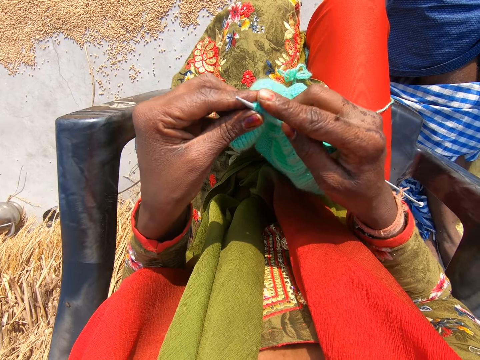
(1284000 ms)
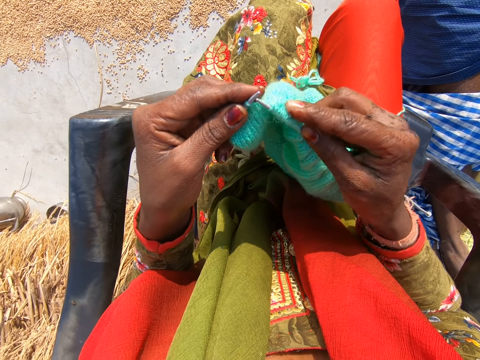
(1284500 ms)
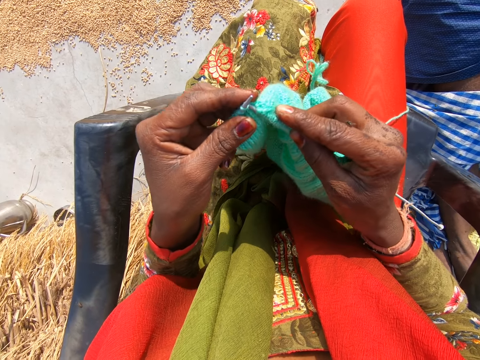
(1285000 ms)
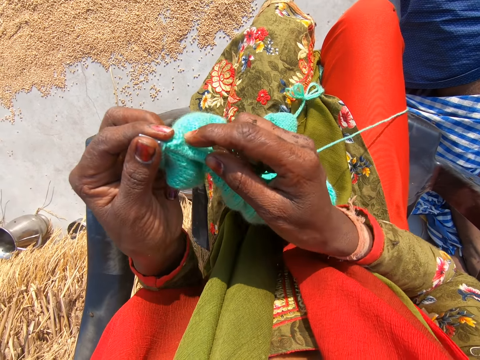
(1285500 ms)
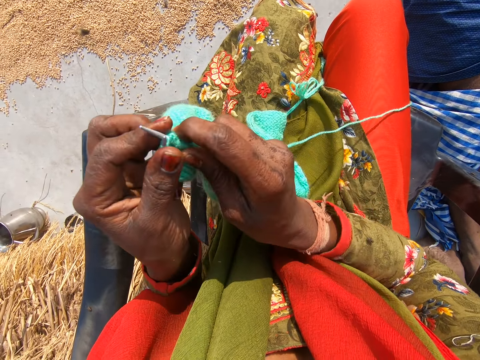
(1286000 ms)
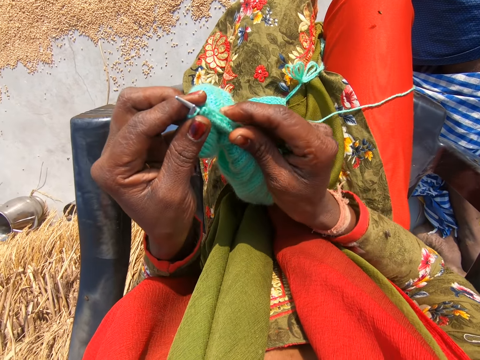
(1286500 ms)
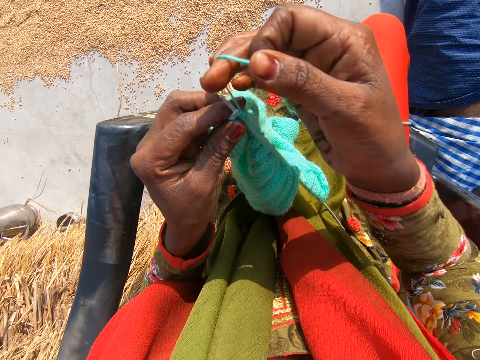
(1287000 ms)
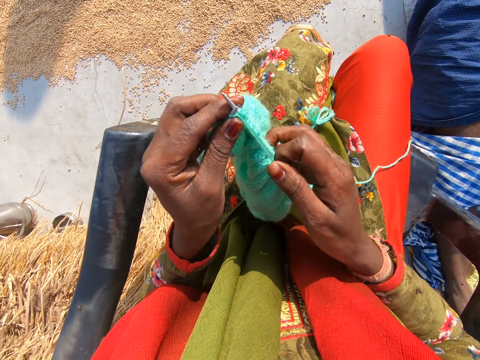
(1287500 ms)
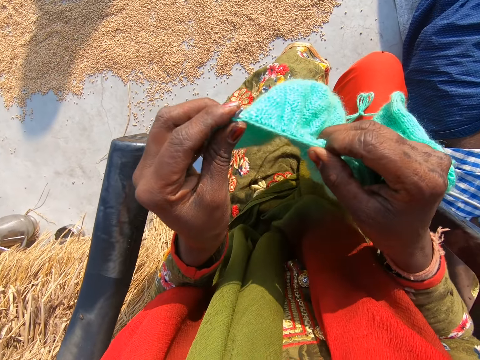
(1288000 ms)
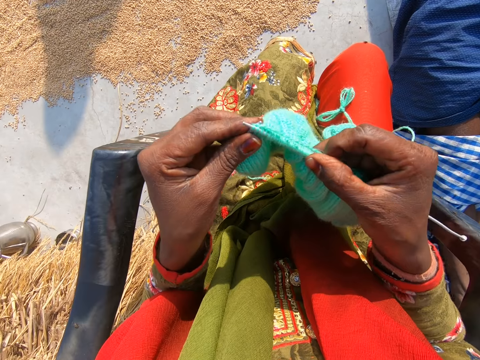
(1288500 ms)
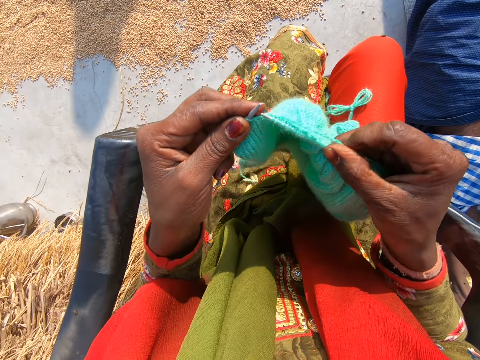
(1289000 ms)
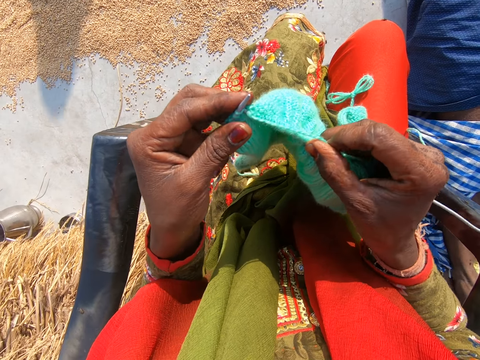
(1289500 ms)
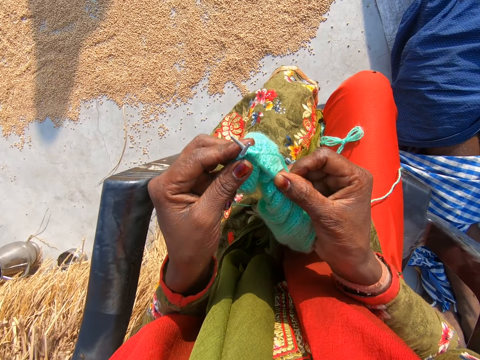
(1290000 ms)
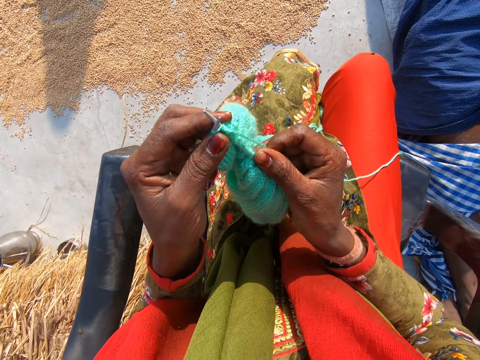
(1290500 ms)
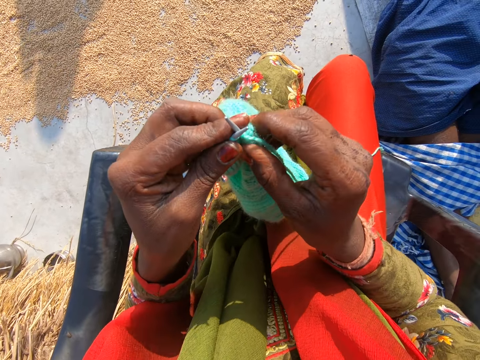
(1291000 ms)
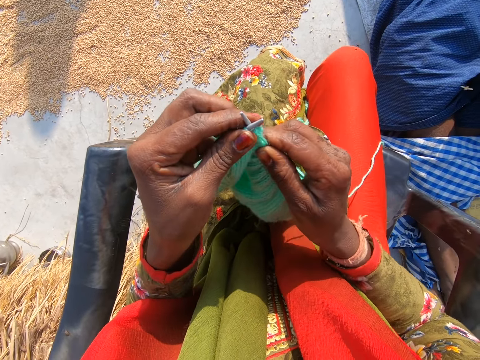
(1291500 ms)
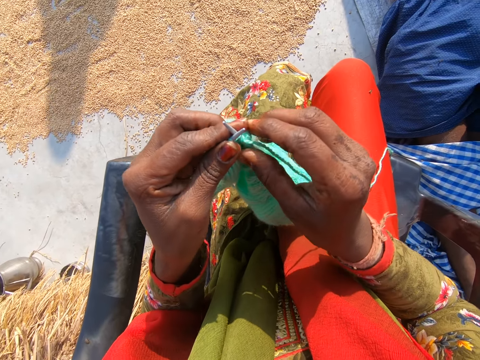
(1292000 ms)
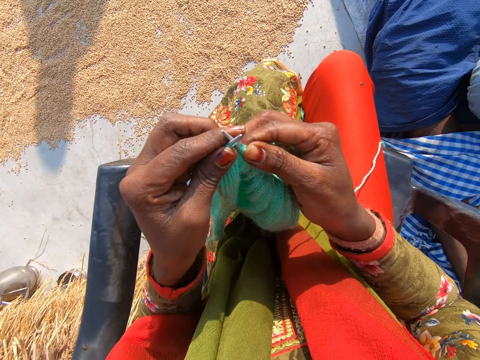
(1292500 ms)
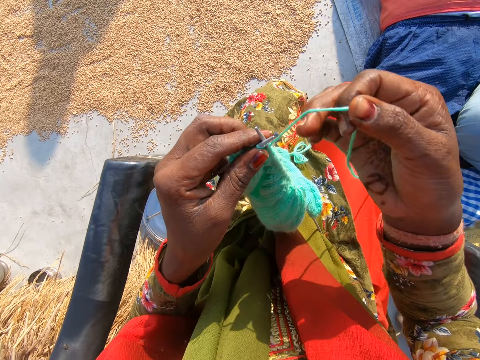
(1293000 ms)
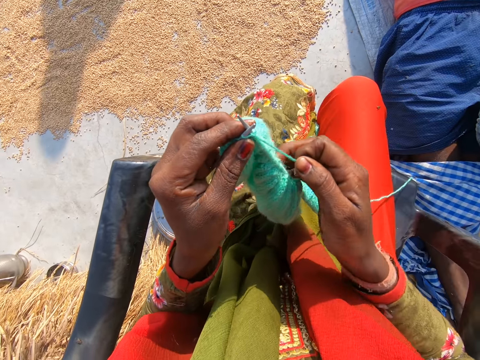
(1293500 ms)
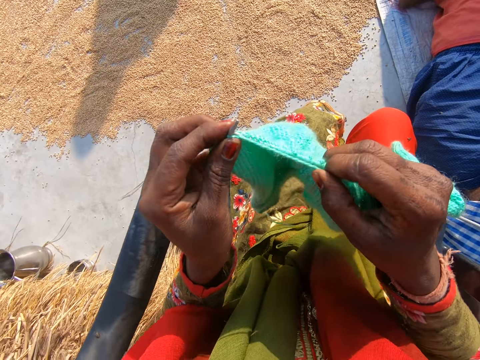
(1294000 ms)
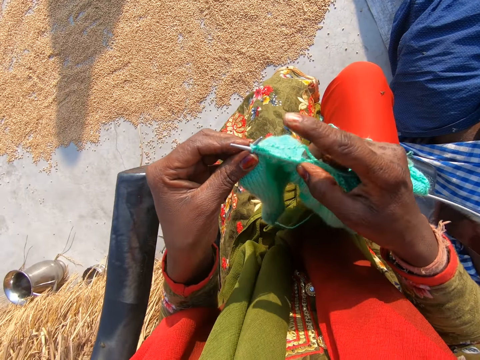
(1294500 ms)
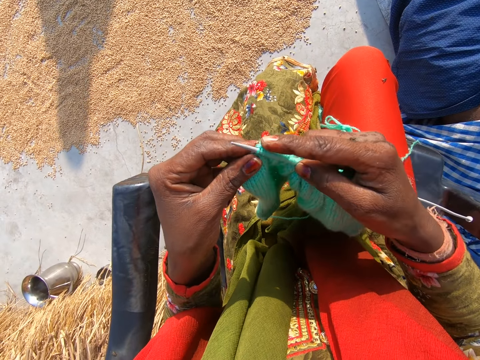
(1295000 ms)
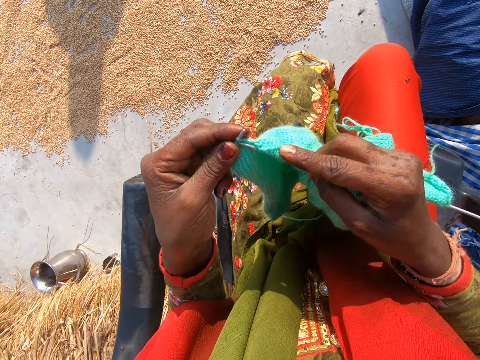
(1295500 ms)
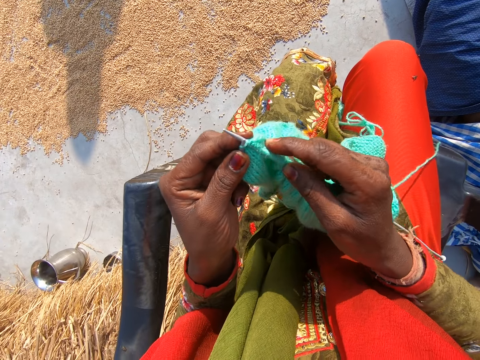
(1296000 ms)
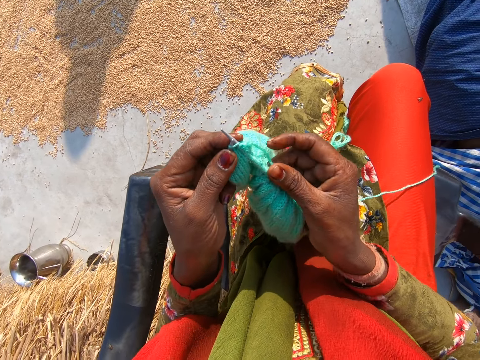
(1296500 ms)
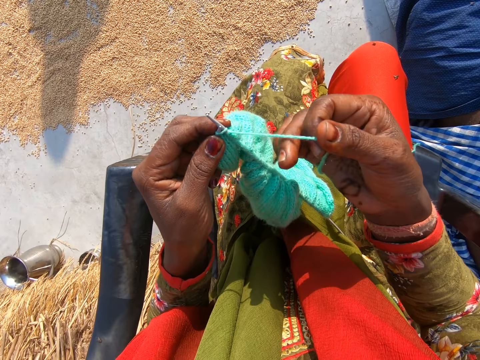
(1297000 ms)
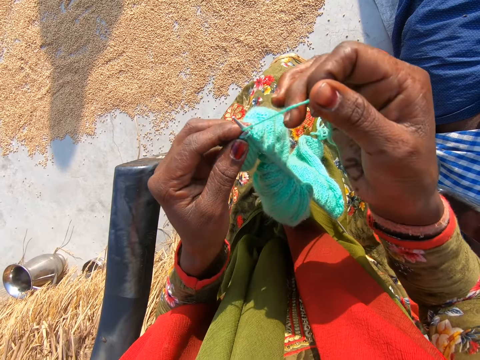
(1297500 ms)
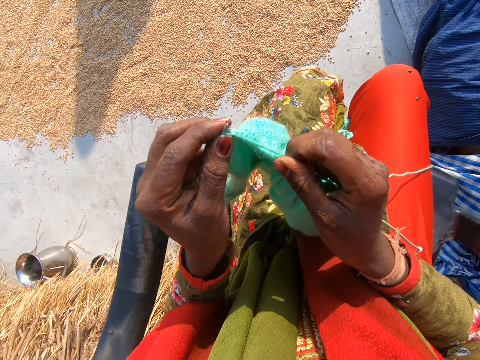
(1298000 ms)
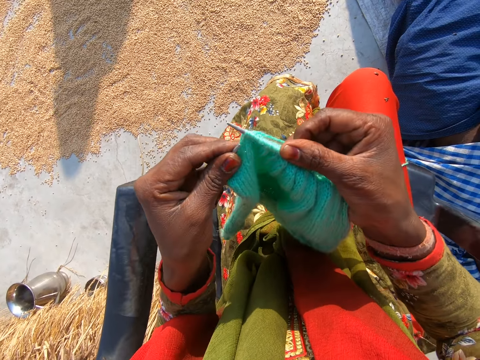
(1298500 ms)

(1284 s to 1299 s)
The camera wearer adjusts the cloth on the needle with her right hand. She knits the cloth with the wool and the needles. She adjusts the cloth on the needle with her right hand. She knits the cloth with the wool and the needles.

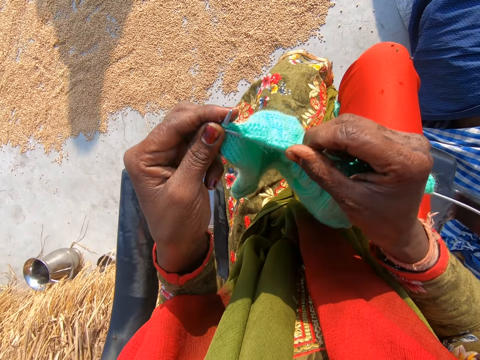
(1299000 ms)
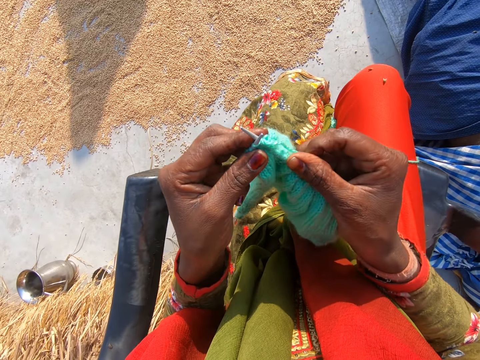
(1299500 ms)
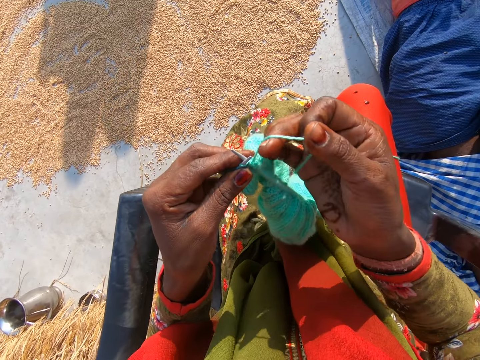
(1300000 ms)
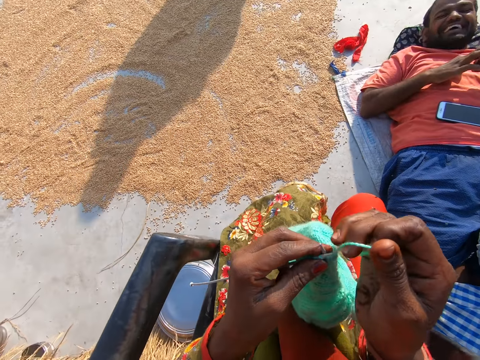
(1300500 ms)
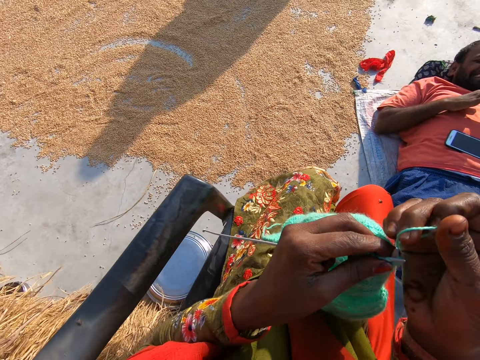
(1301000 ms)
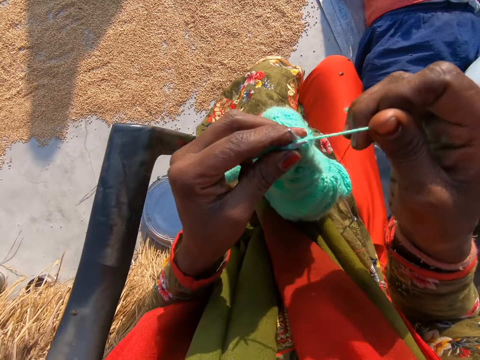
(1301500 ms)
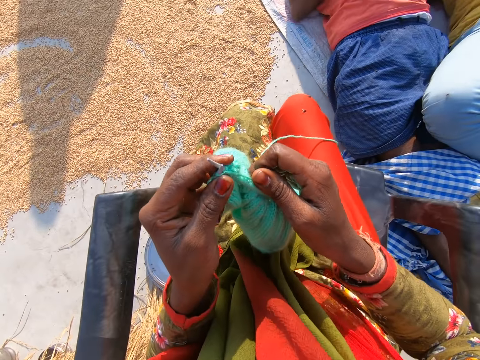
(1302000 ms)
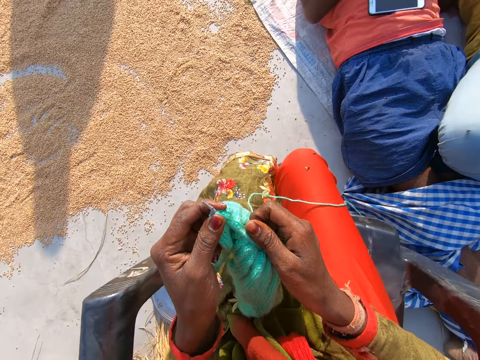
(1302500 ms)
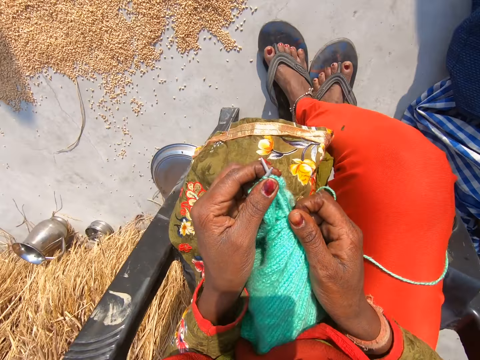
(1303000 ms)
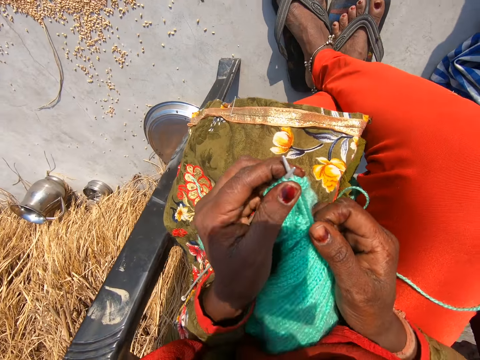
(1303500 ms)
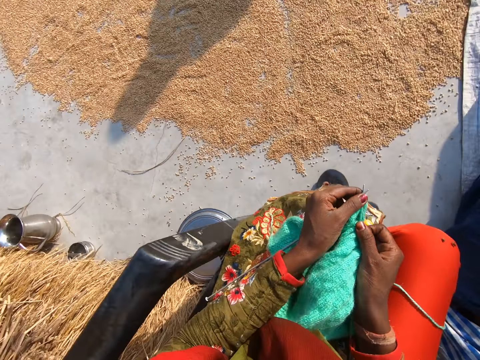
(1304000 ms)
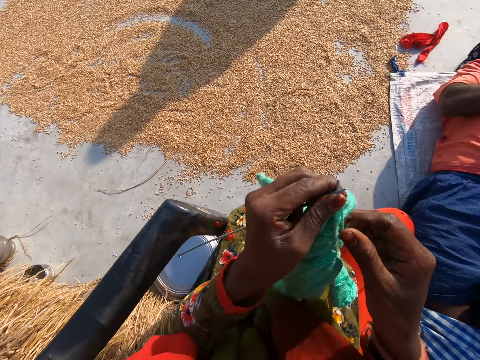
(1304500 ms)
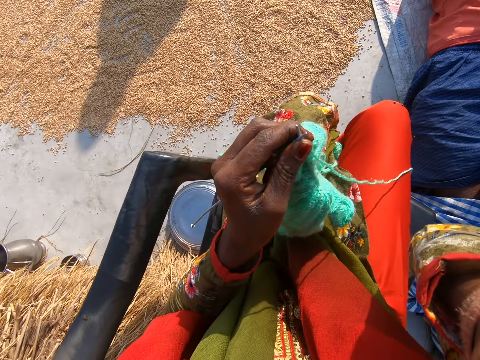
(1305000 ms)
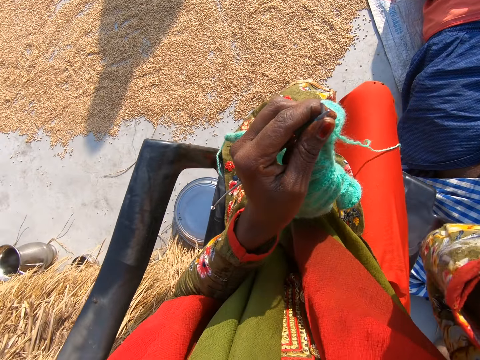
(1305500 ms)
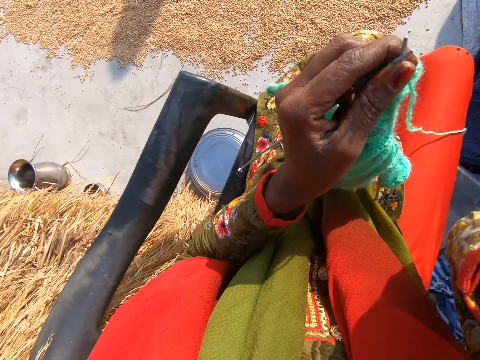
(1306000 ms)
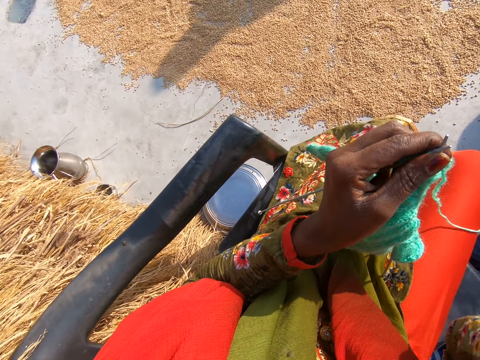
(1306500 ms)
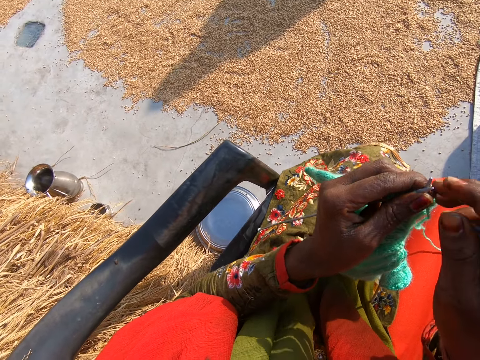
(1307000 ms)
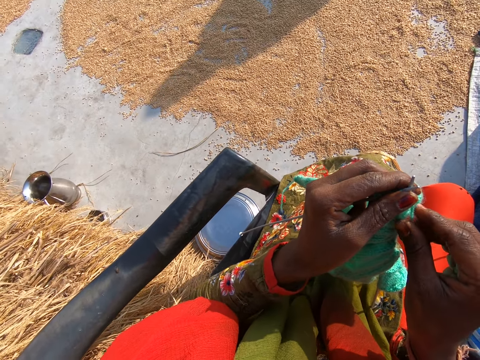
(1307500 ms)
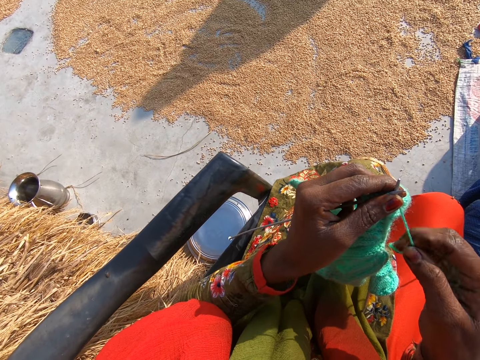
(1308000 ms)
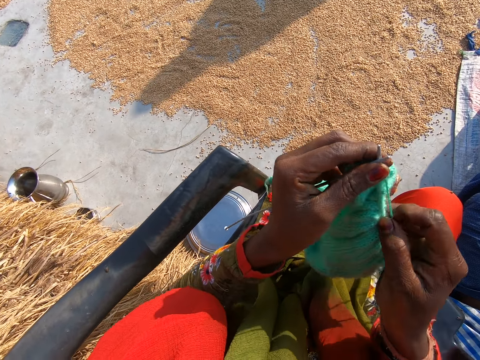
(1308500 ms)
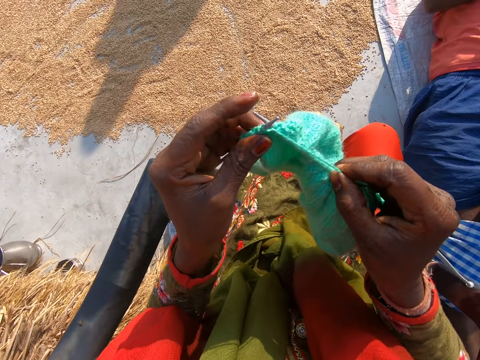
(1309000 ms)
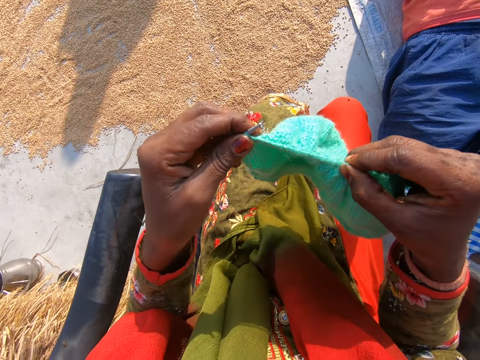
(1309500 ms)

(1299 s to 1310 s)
The camera wearer touches her face with her right hand. She knits the fabric.
